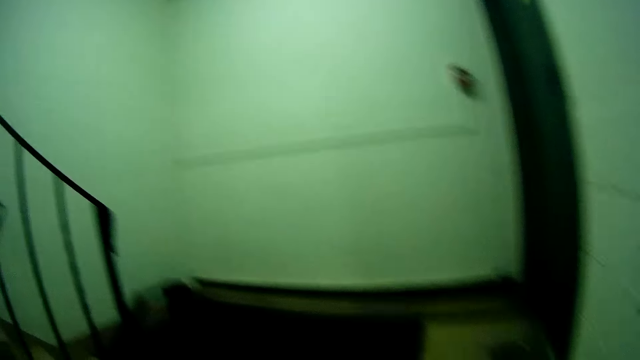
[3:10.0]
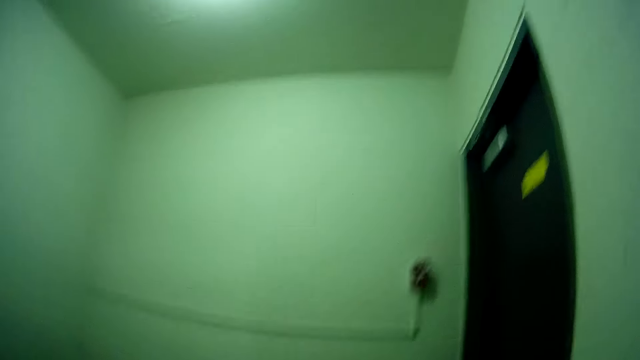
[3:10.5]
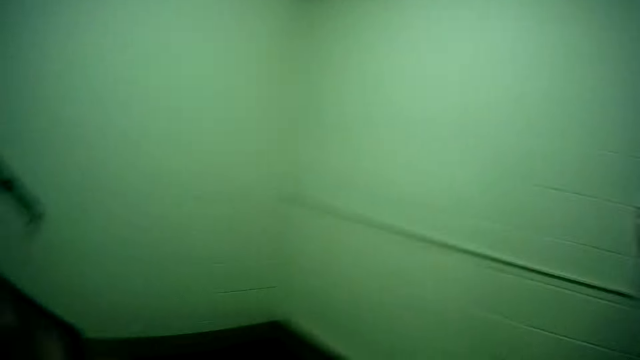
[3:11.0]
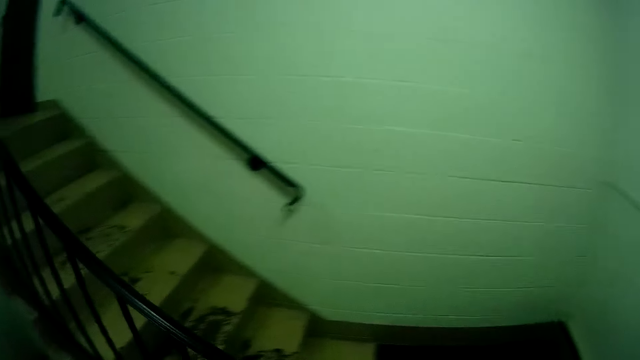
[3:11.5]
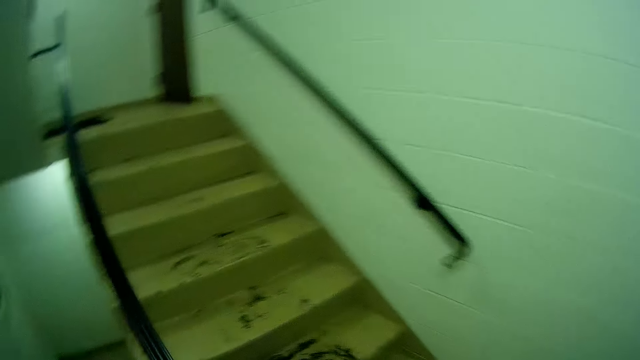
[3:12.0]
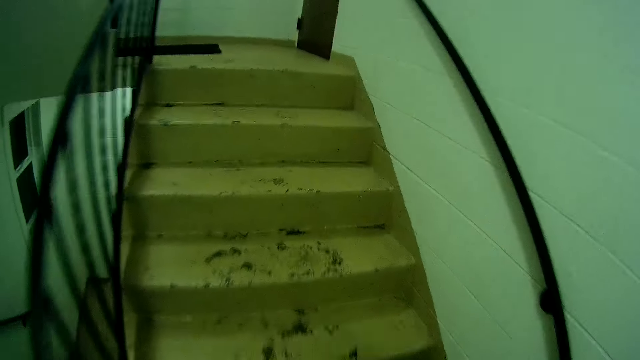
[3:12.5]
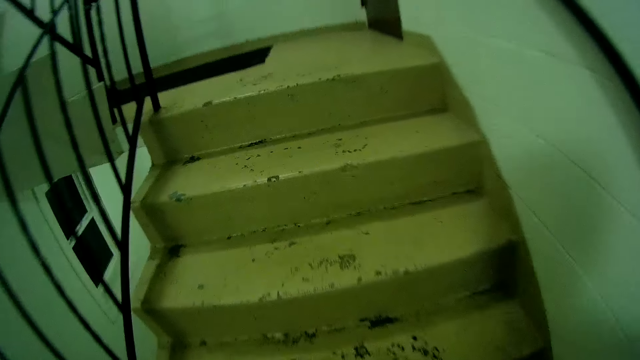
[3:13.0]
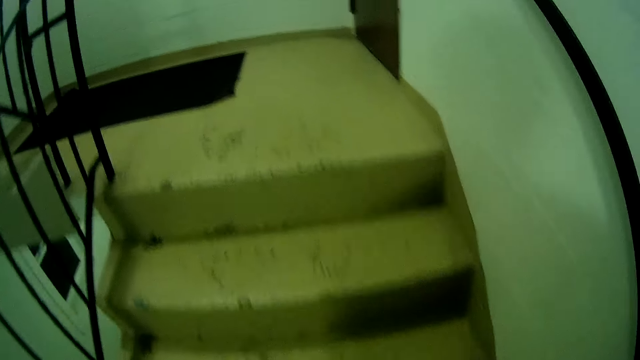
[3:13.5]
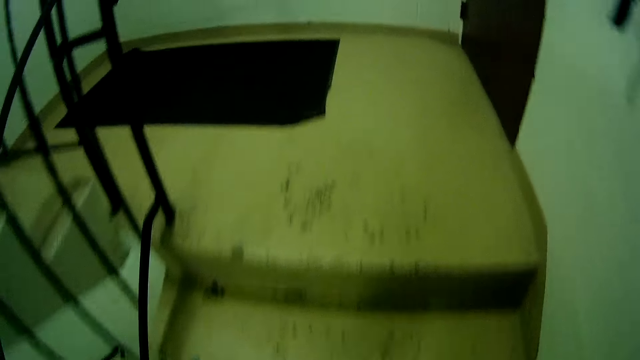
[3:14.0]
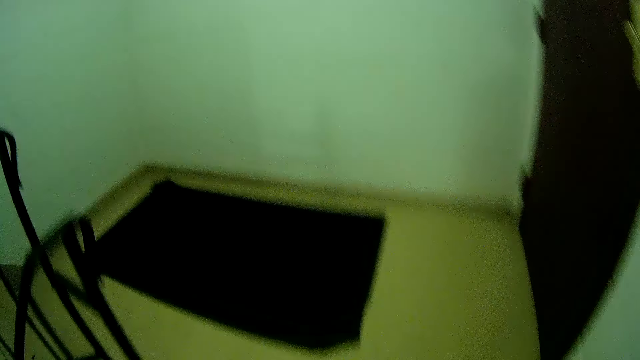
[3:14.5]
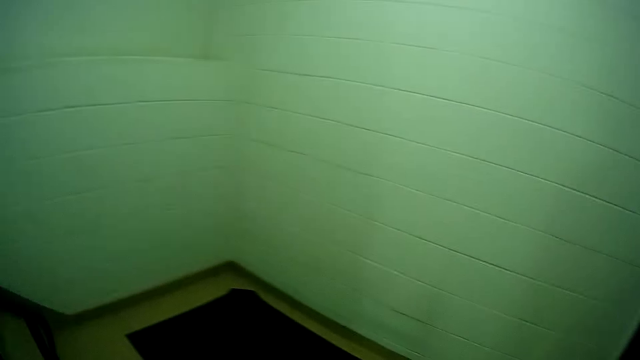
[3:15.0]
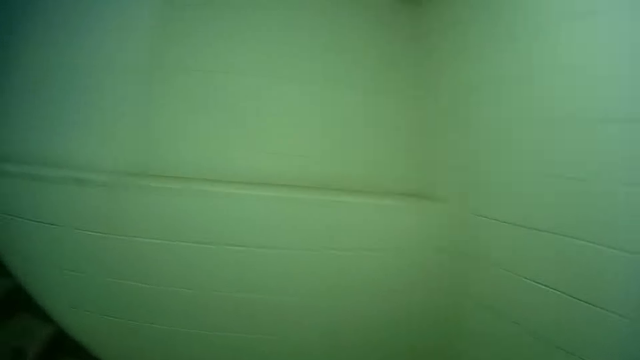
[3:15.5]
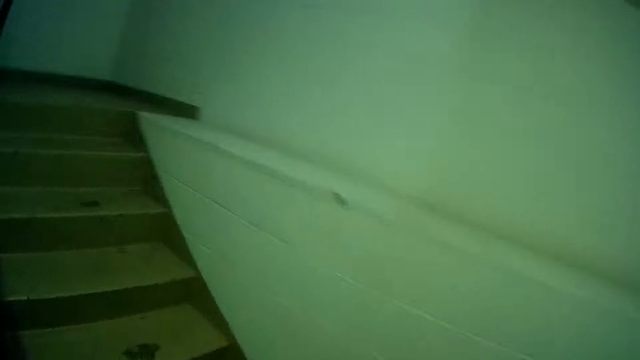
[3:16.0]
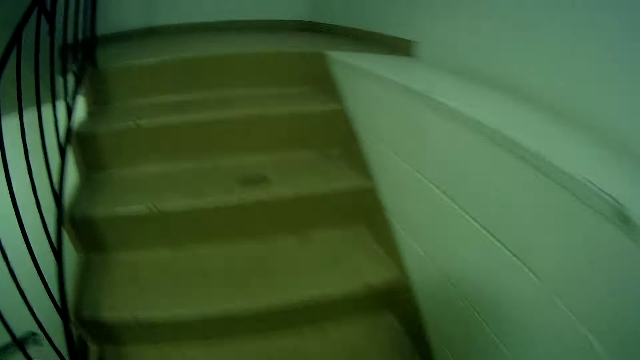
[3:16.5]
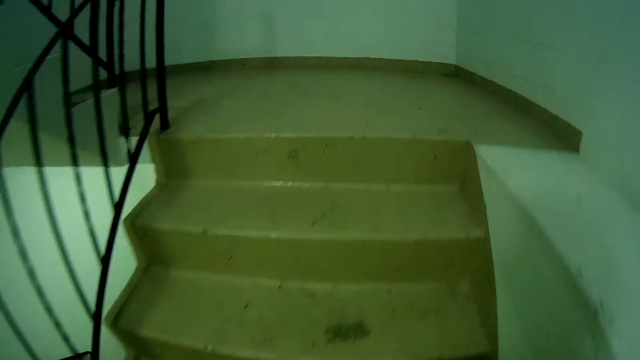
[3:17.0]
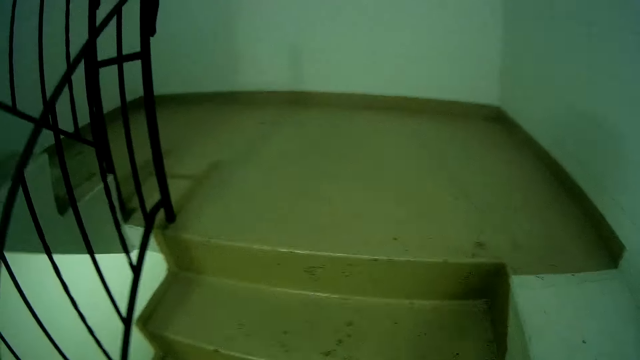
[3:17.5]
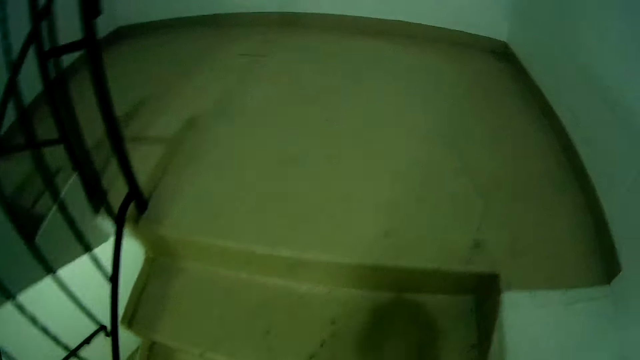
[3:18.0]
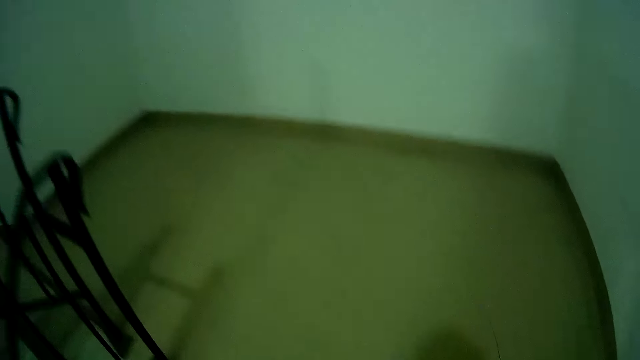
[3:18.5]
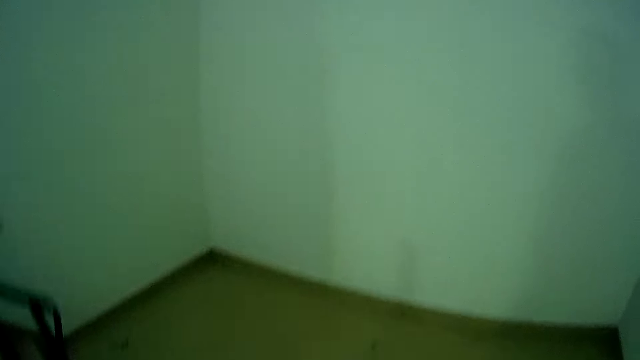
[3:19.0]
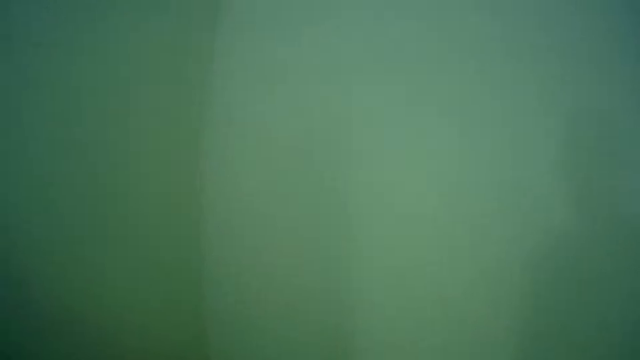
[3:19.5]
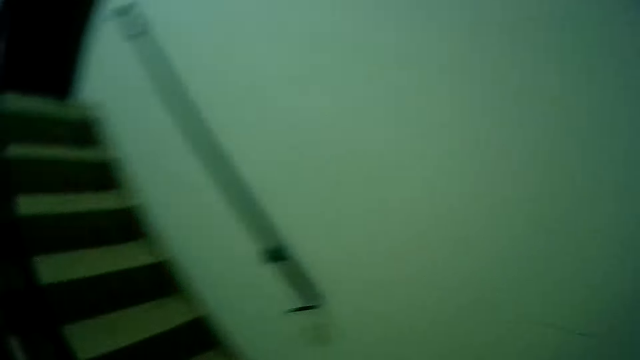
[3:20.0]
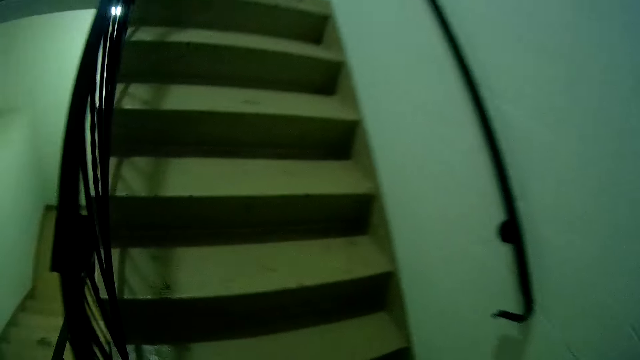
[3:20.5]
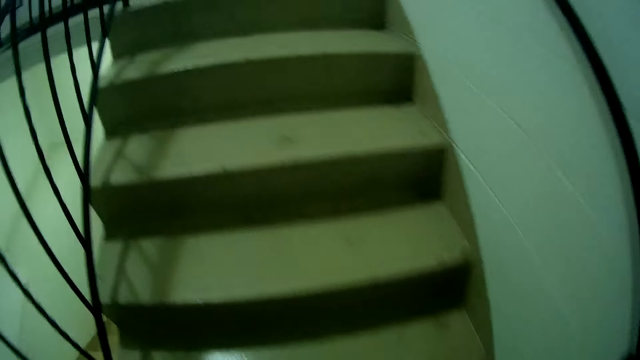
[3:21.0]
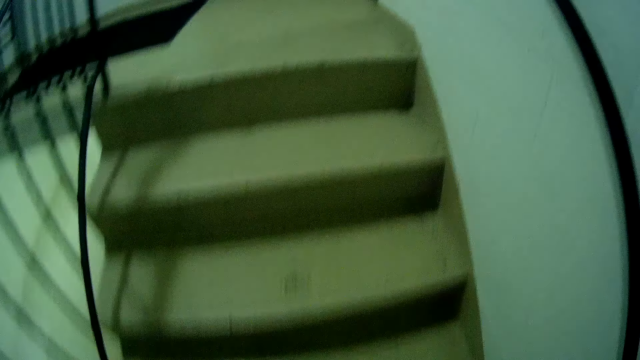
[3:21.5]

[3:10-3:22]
The camera wearer walks upstairs.

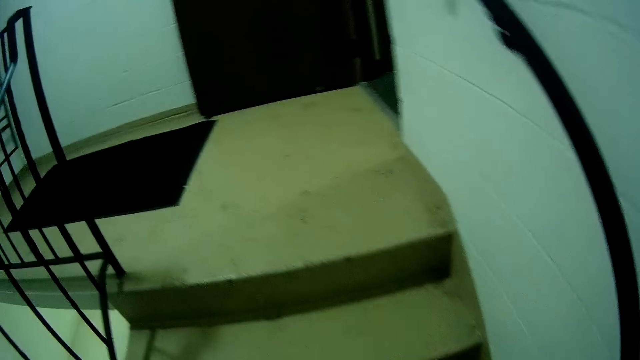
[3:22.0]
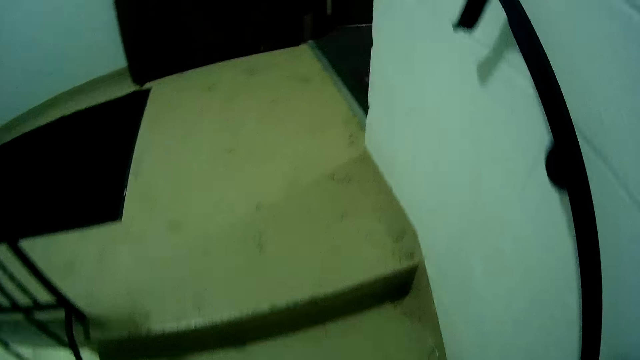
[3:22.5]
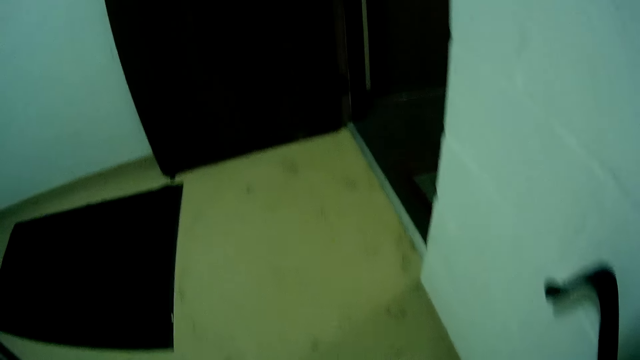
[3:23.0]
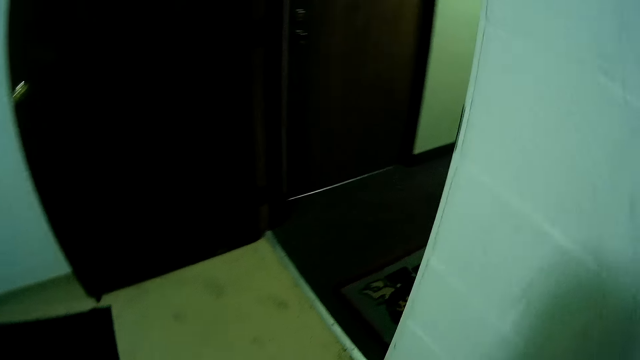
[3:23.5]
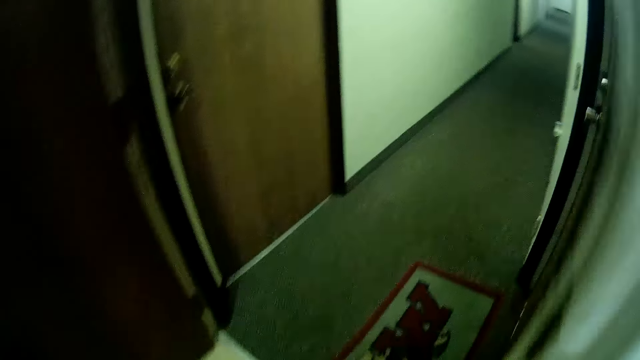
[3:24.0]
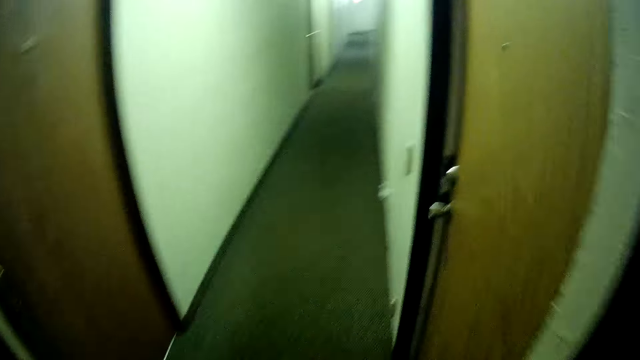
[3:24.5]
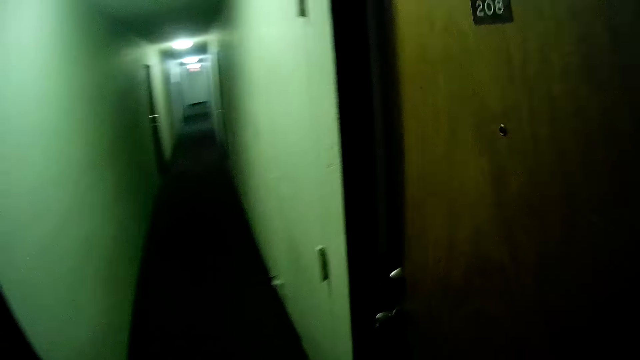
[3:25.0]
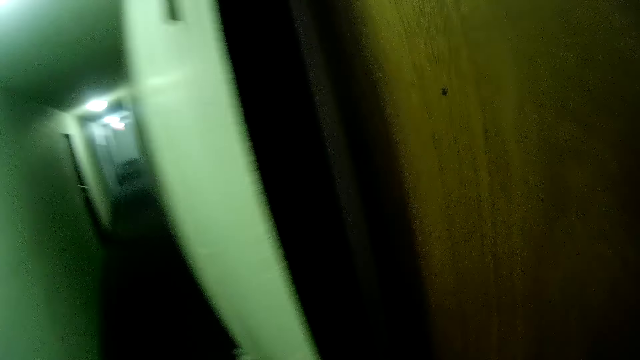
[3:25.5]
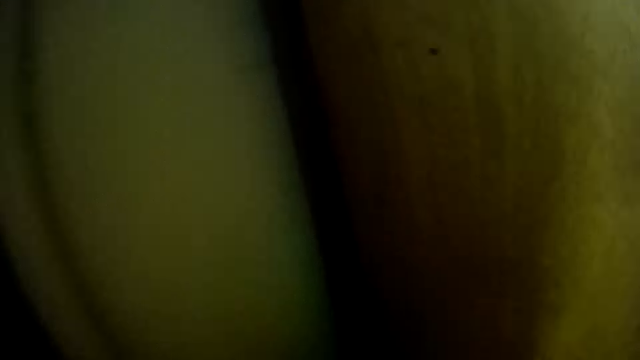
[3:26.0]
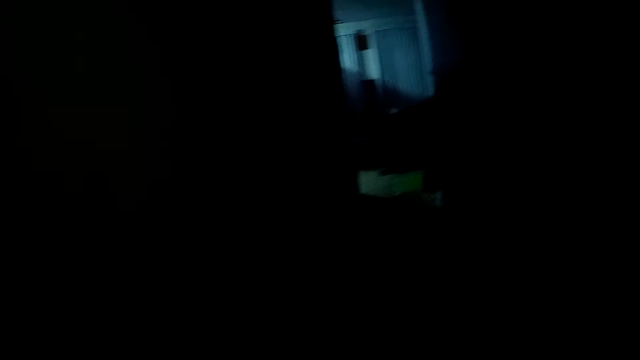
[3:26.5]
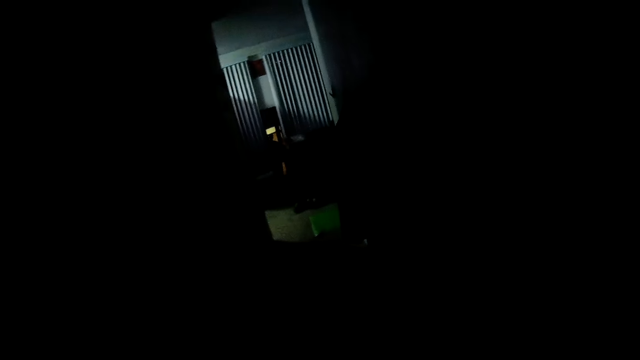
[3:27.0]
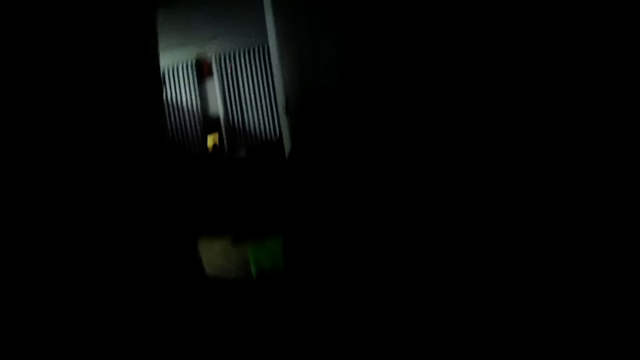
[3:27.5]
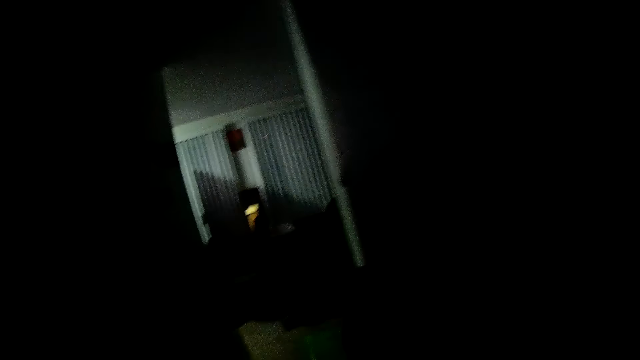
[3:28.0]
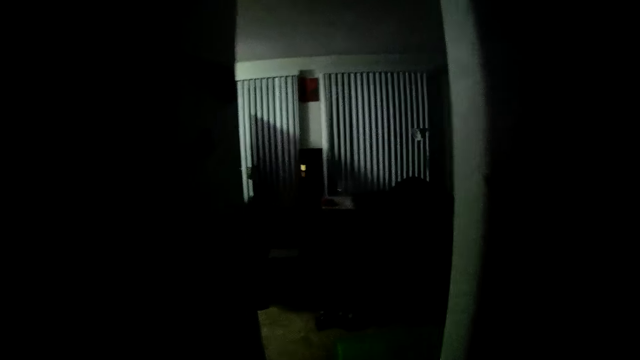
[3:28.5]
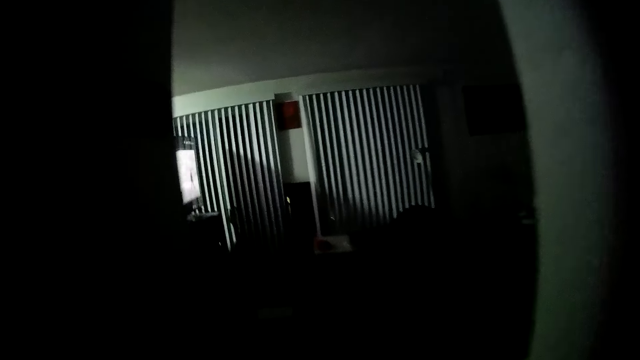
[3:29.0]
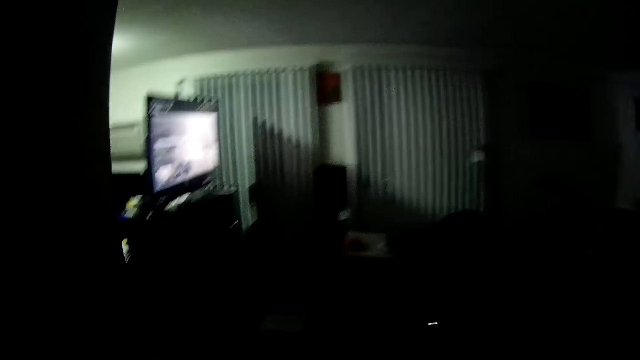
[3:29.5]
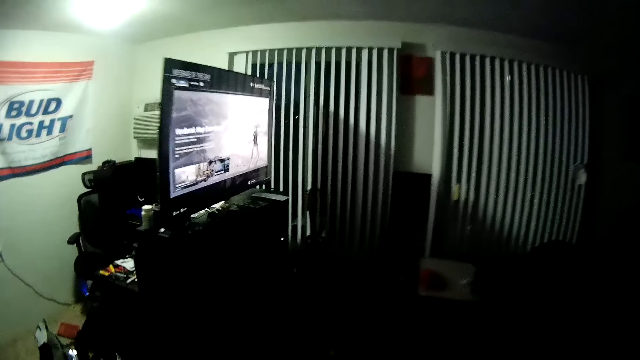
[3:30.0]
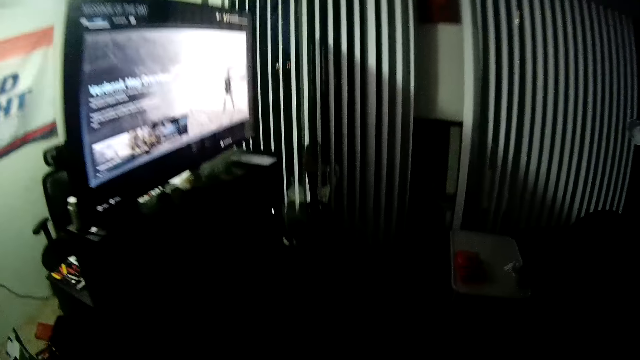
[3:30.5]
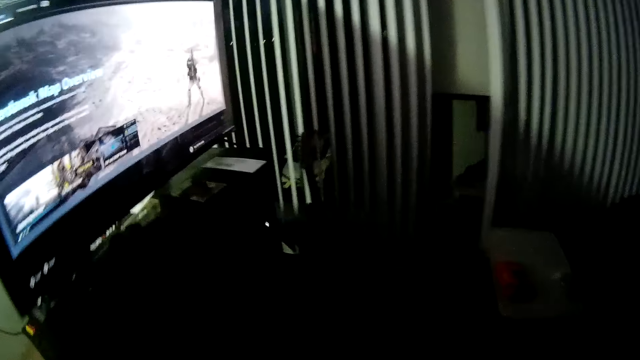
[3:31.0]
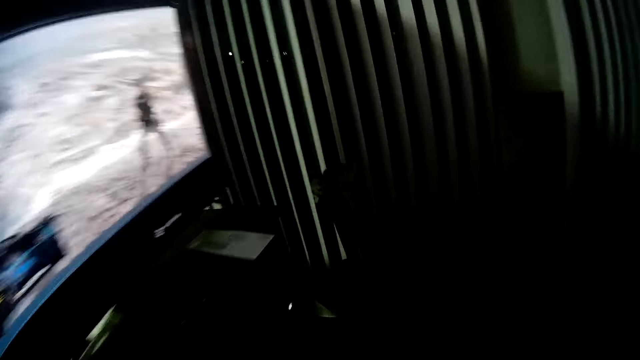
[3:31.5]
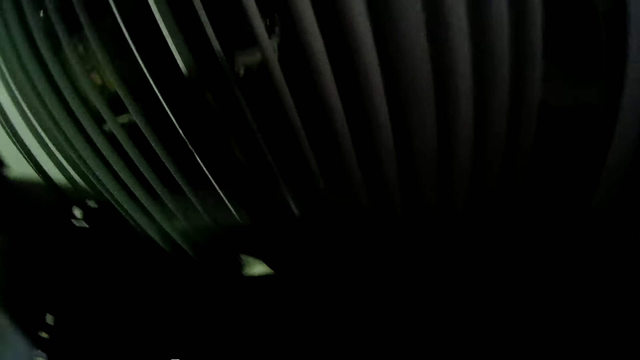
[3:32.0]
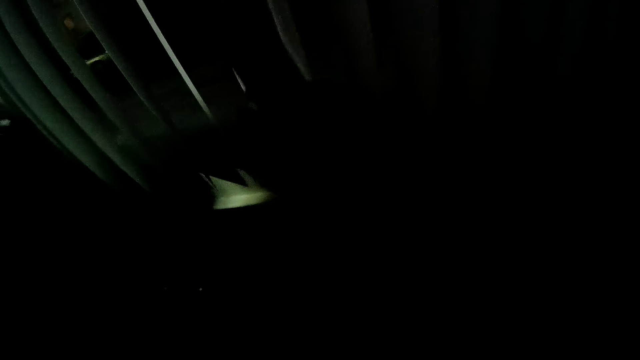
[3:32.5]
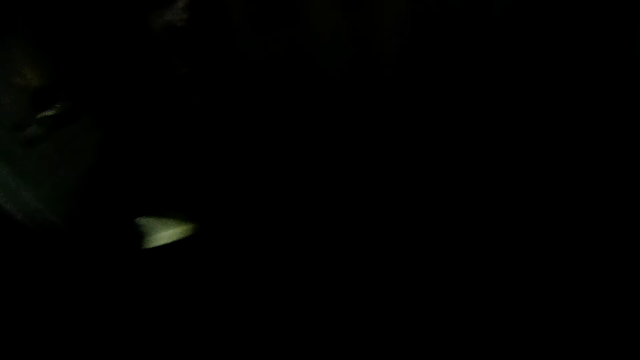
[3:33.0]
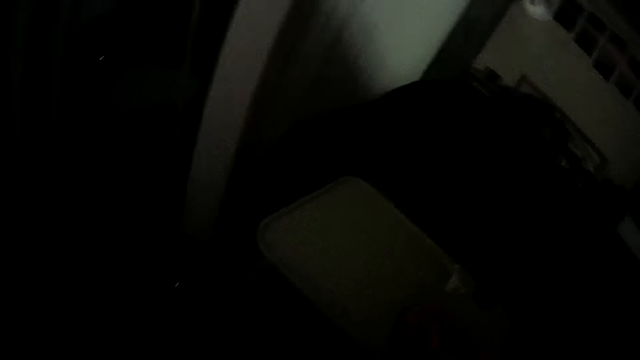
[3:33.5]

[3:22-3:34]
The camera wearer opens another door. They walk into an apartment.
